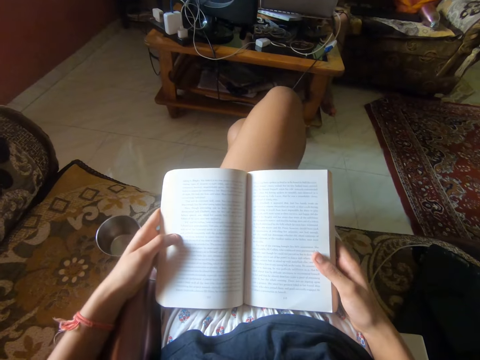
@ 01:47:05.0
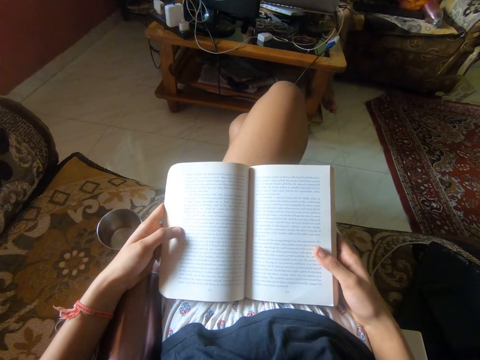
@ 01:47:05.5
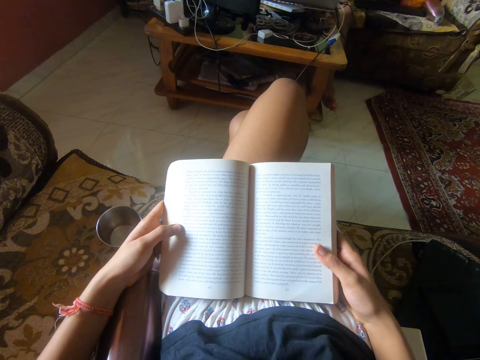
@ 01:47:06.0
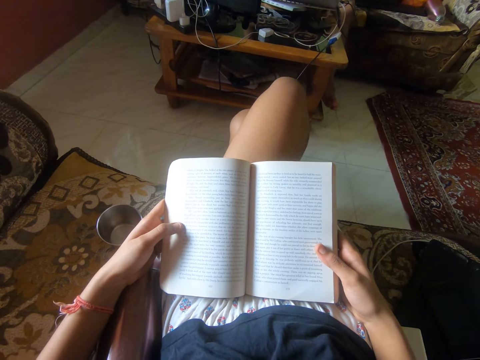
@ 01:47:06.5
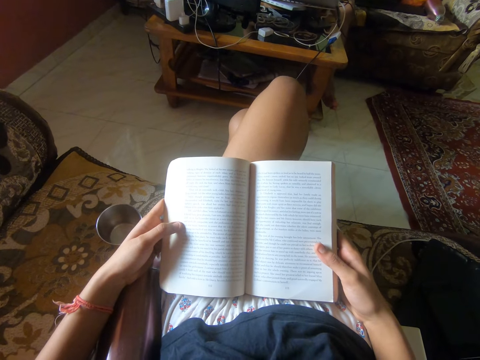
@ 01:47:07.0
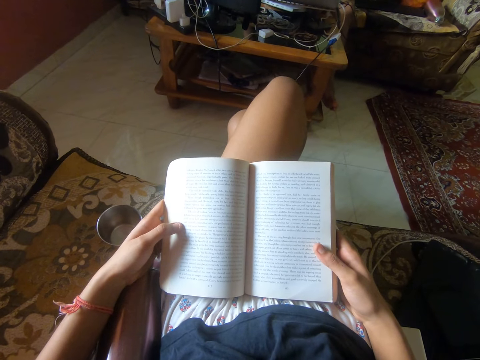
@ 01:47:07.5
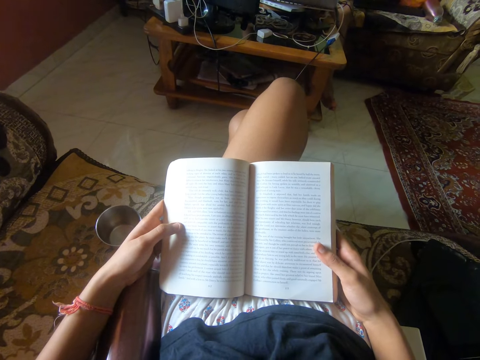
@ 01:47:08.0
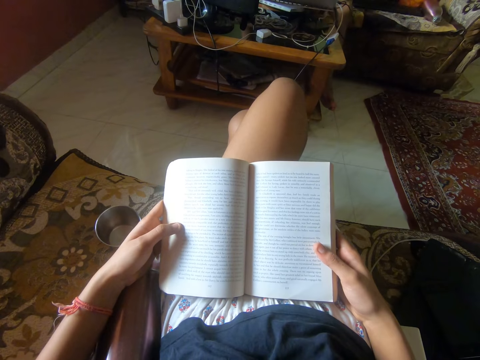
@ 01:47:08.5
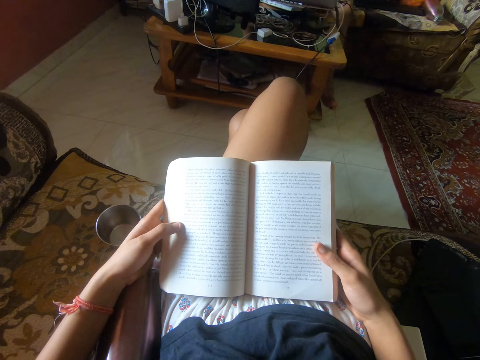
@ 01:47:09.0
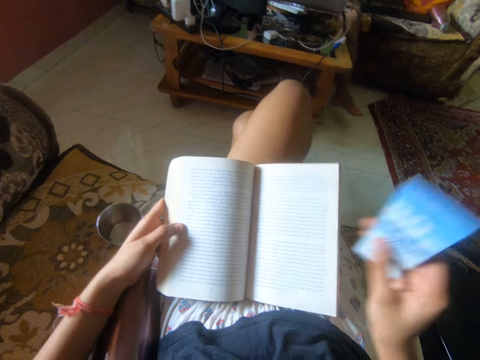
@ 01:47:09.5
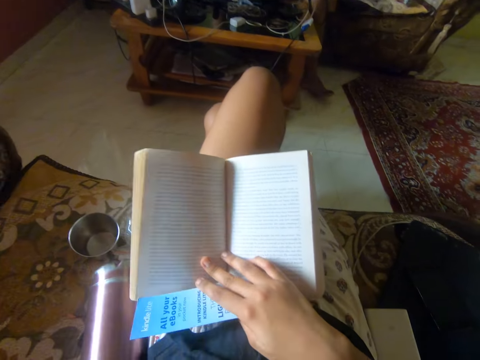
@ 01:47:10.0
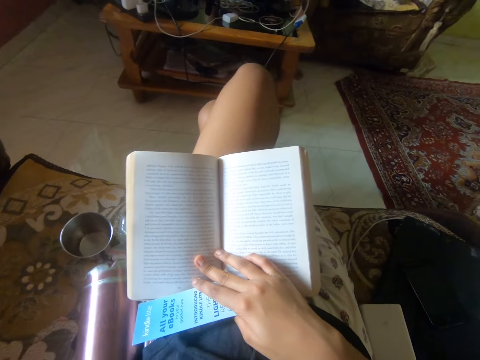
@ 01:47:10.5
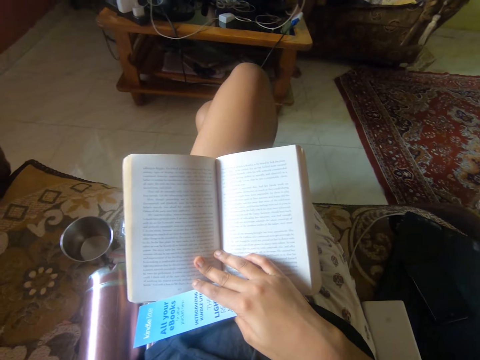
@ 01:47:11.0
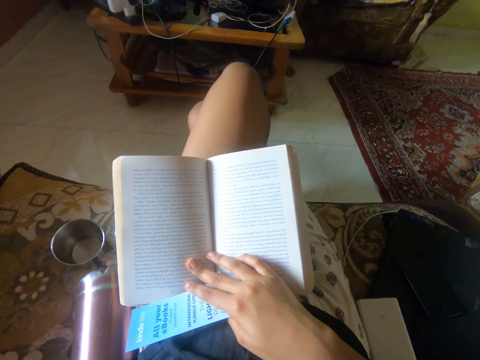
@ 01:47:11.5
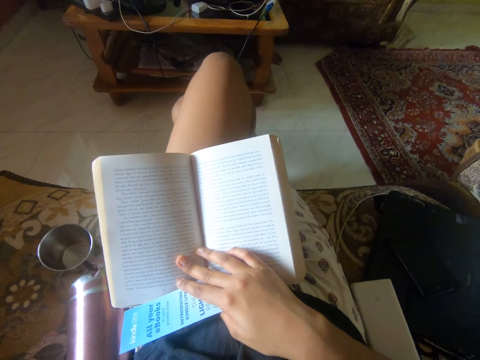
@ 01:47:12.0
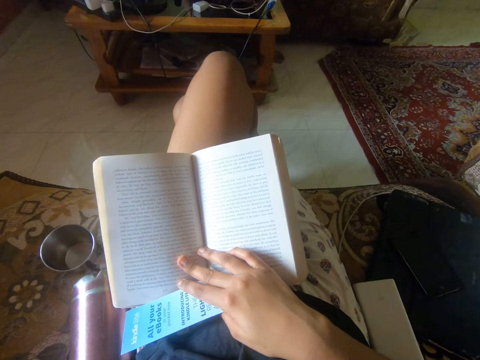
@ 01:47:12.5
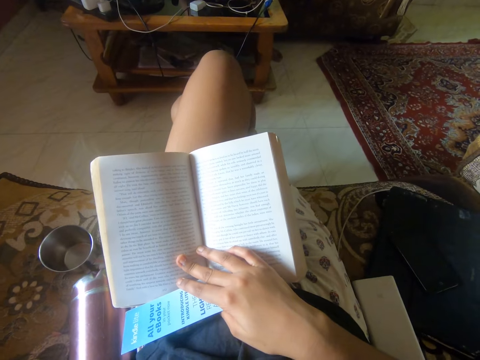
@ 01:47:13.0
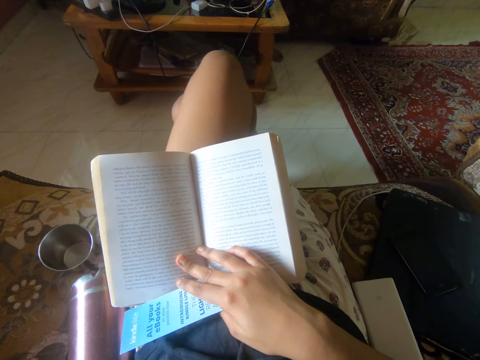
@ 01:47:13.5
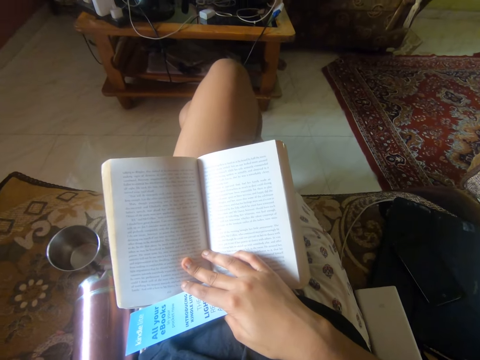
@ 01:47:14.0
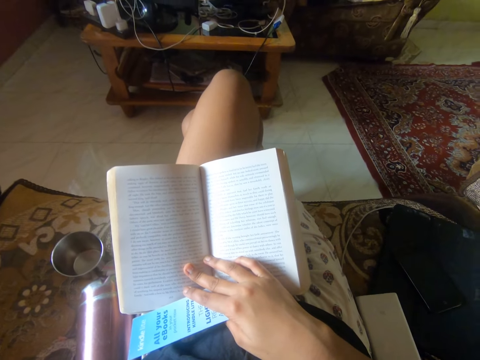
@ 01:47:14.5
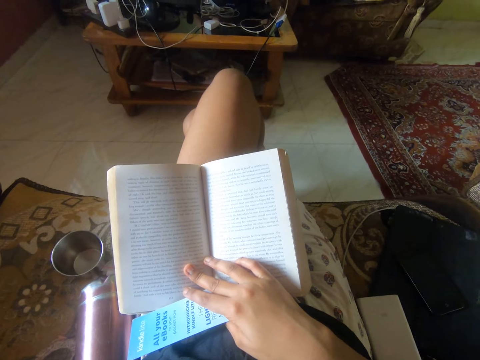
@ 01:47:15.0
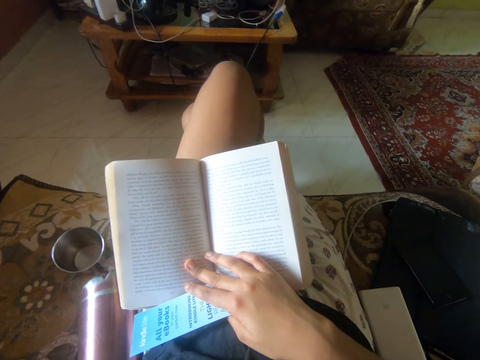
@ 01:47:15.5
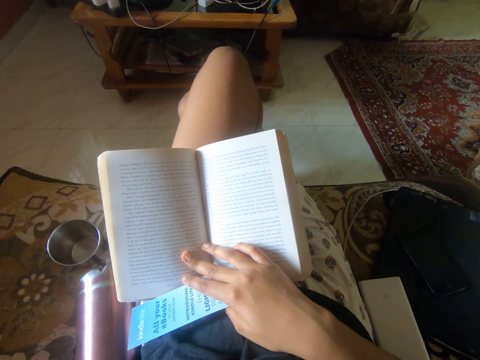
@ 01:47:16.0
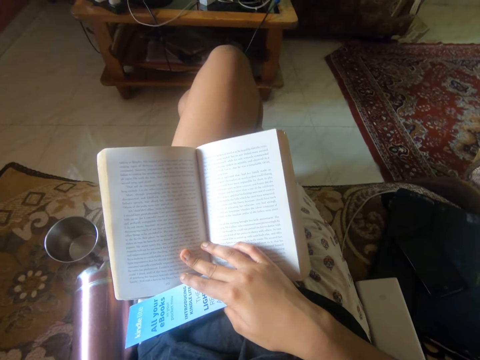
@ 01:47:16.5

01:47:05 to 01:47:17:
The camera wearer moves the fingers. She reads the novel on the cushion chair. She lifts up her right hand with the book divider from the novel. She lifts up her left hand. She places her right hand with the book divider on the novel.

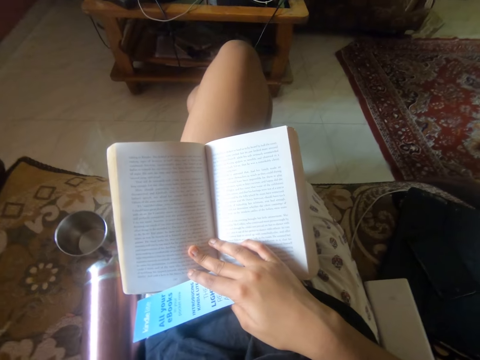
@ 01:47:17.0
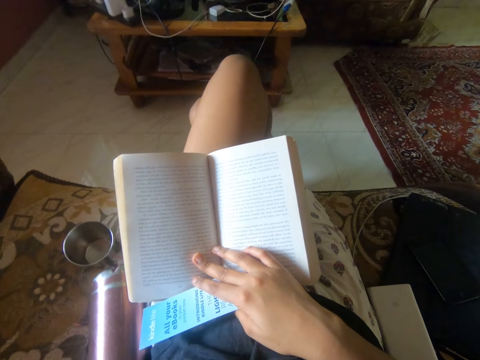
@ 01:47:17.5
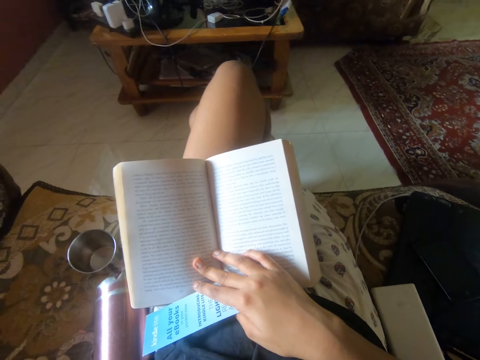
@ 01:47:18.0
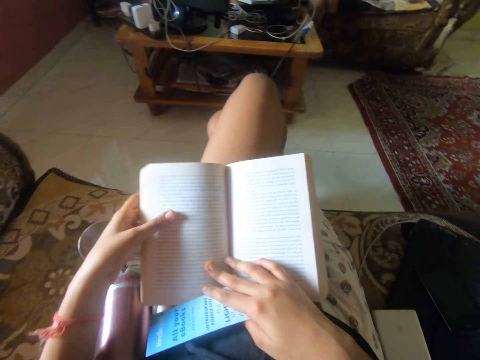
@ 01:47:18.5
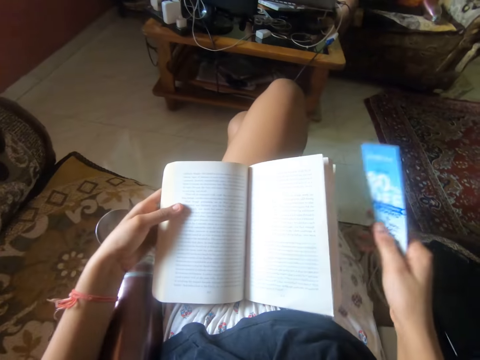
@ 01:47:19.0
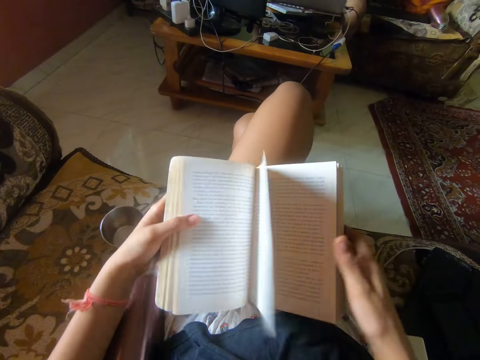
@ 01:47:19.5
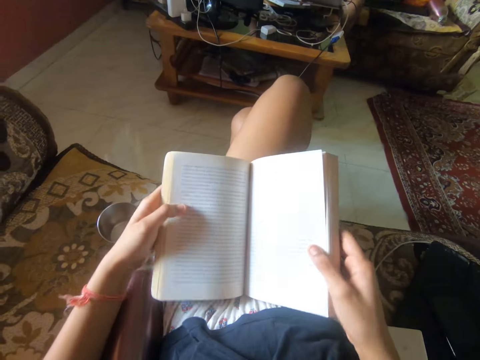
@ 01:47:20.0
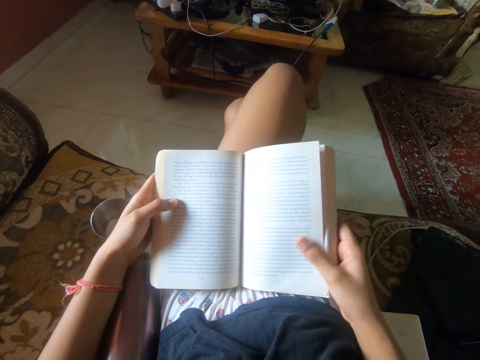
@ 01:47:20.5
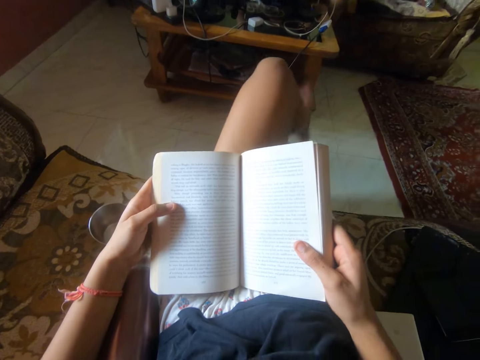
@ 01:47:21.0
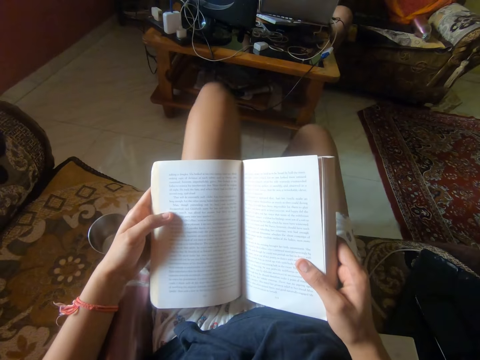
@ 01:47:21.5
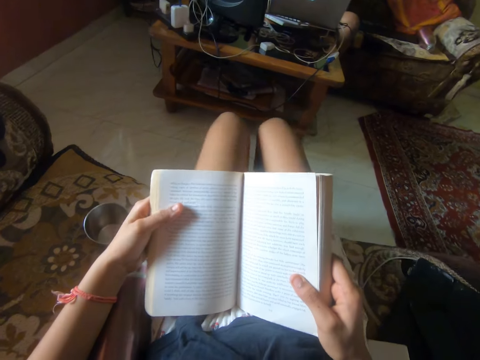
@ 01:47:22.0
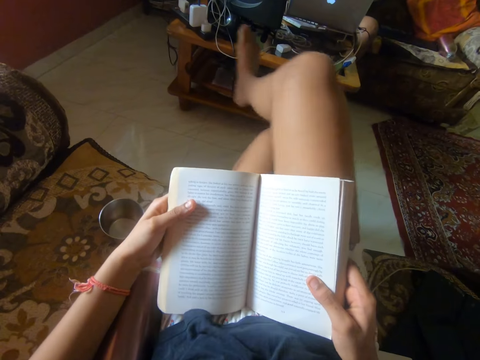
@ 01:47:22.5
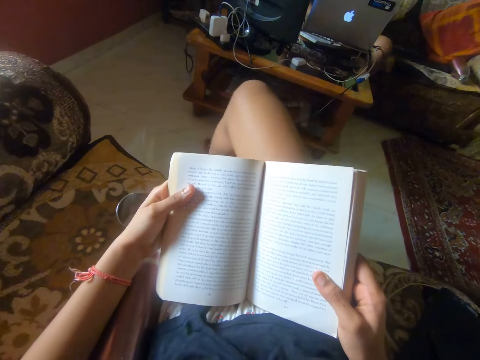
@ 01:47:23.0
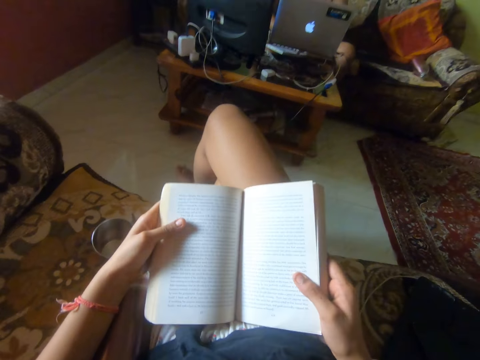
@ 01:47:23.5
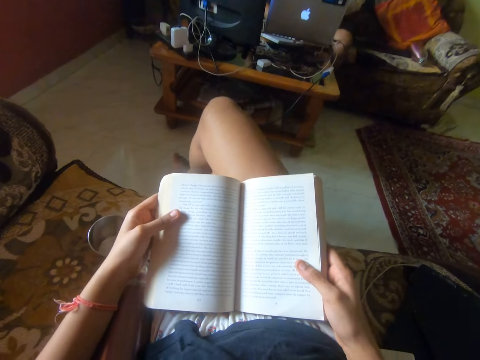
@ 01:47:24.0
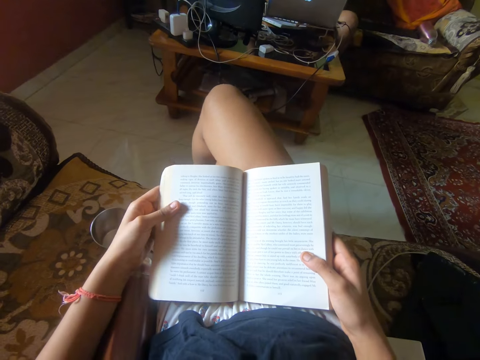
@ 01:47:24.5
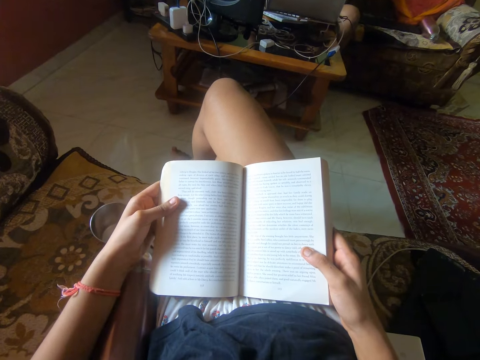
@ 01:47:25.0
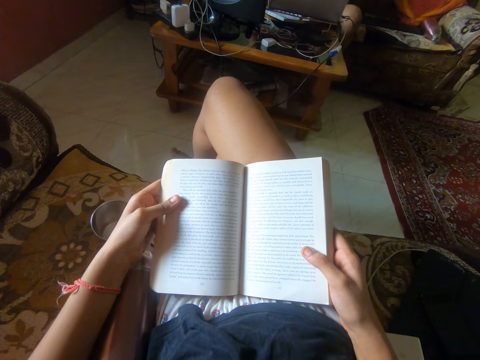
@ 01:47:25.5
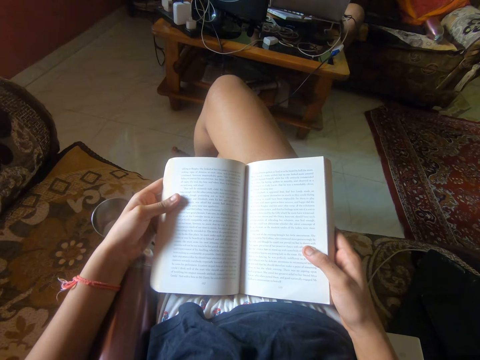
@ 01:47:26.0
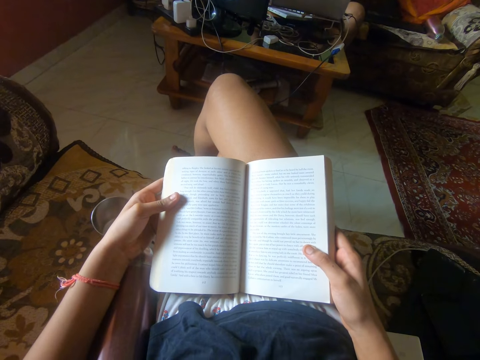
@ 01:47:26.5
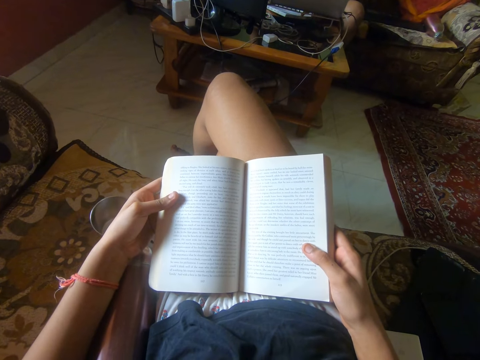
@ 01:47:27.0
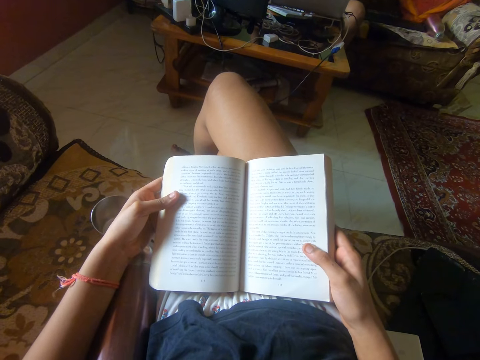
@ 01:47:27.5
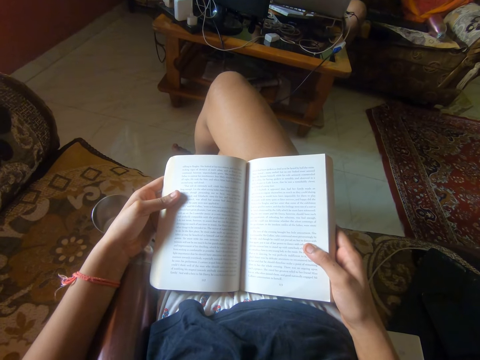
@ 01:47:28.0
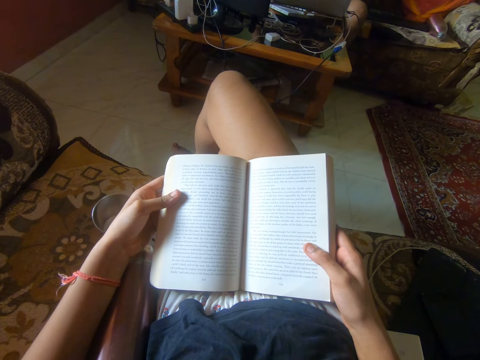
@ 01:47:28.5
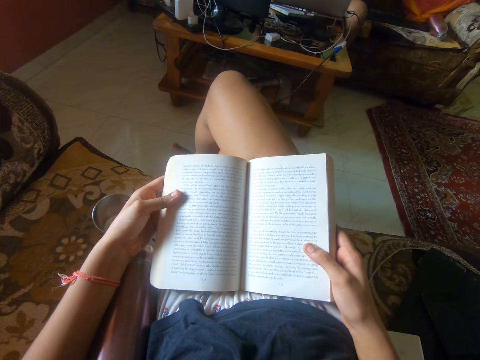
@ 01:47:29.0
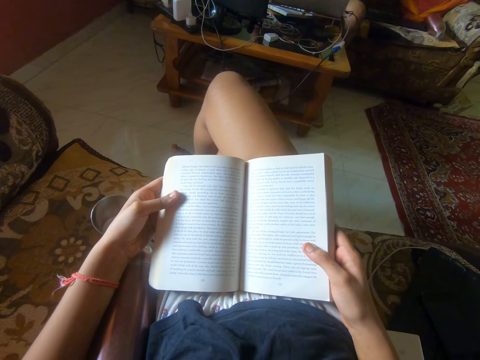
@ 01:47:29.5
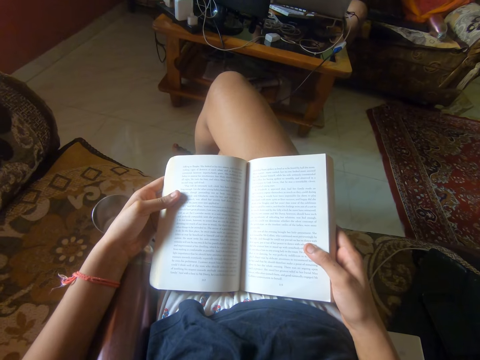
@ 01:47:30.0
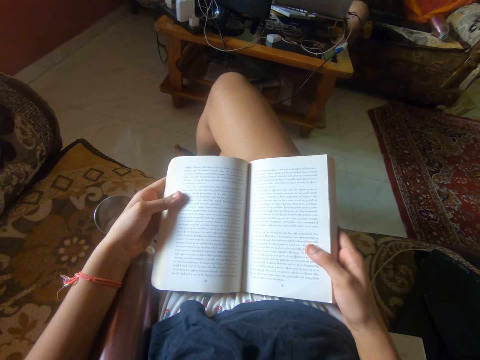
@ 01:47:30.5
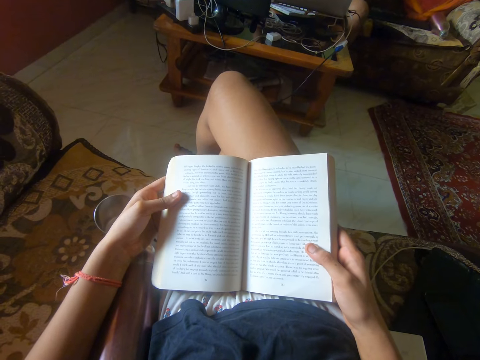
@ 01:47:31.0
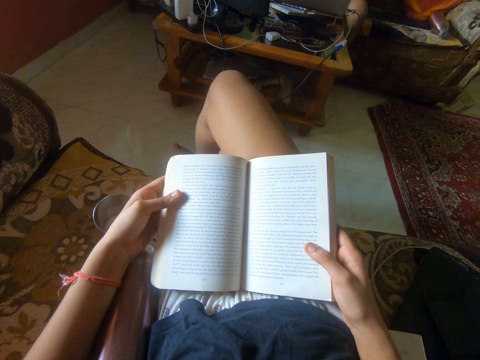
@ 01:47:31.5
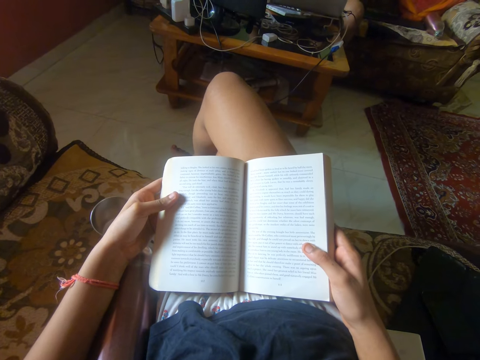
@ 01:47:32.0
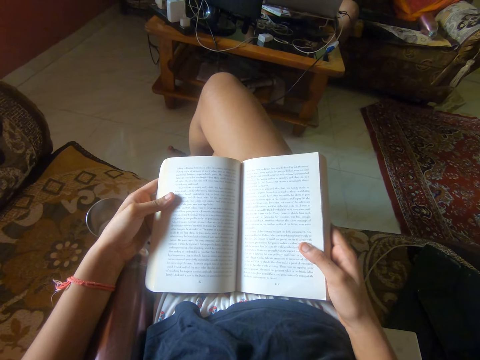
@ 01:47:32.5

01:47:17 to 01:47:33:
The camera wearer returns her left hand on the novel. She removes her right hand with the book divider from the novel. She moves the page. She holds the novel with both hands. She reads the novel on the cushion chair. She unfolds her legs. She crosses her legs. She reads the novel on the cushion chair.
